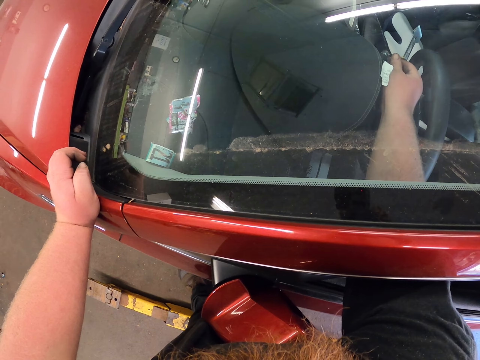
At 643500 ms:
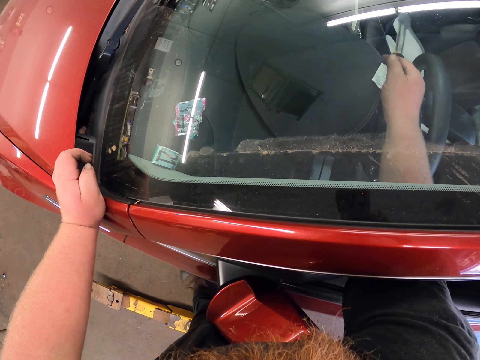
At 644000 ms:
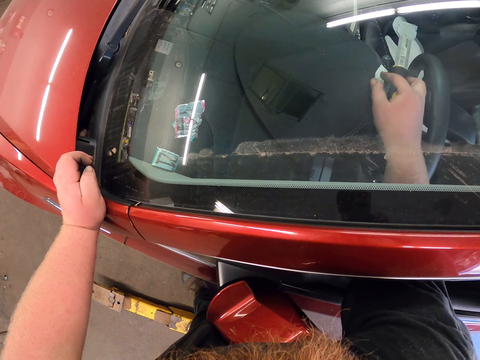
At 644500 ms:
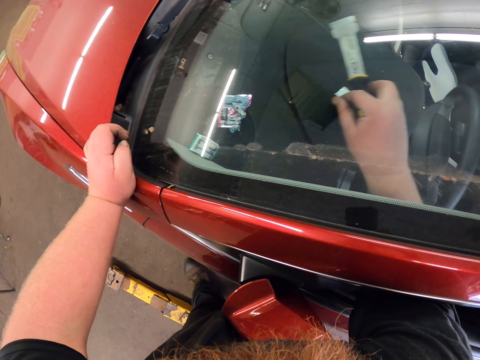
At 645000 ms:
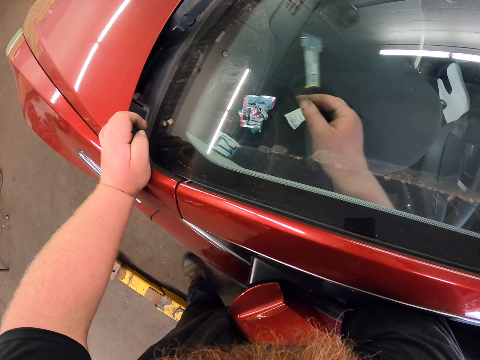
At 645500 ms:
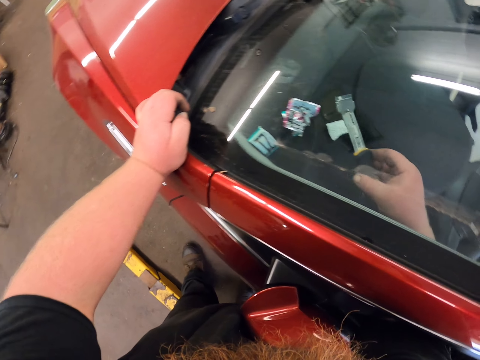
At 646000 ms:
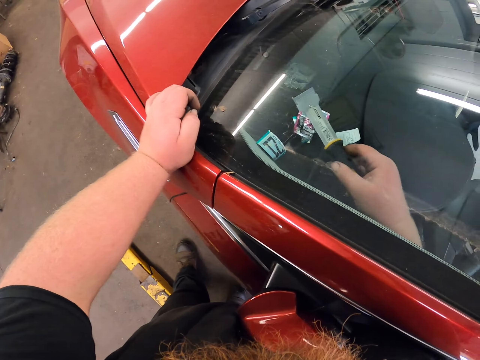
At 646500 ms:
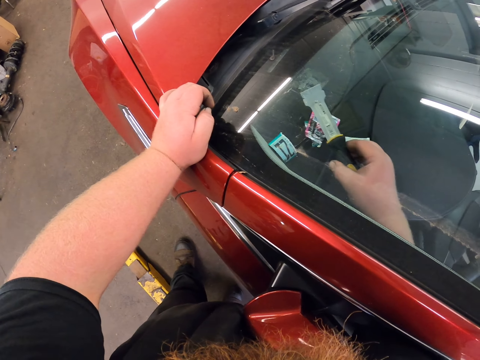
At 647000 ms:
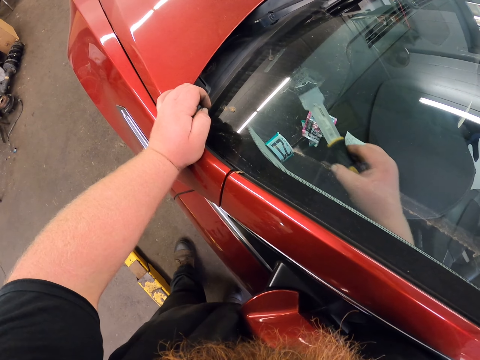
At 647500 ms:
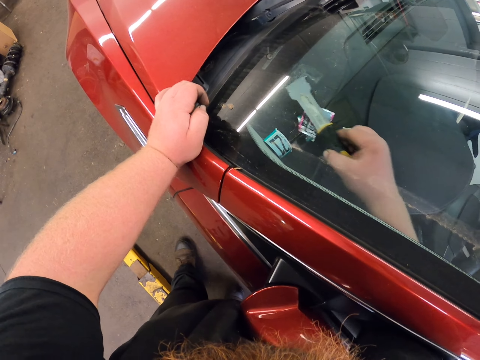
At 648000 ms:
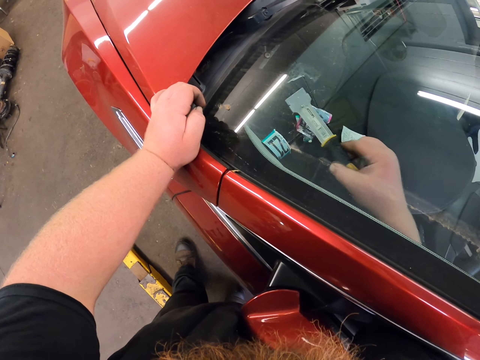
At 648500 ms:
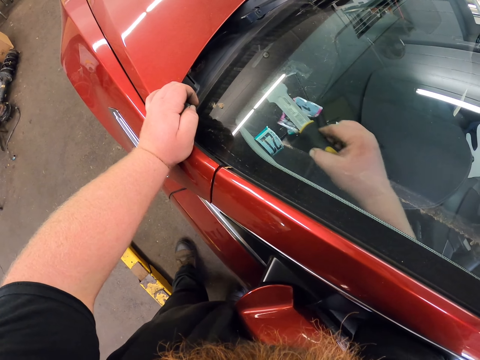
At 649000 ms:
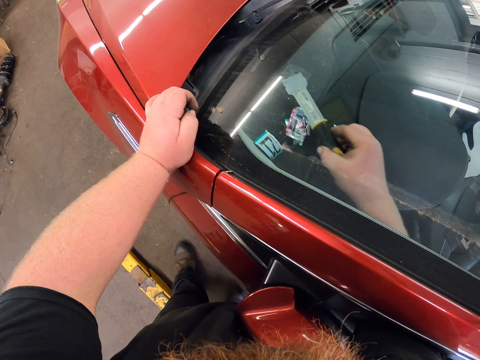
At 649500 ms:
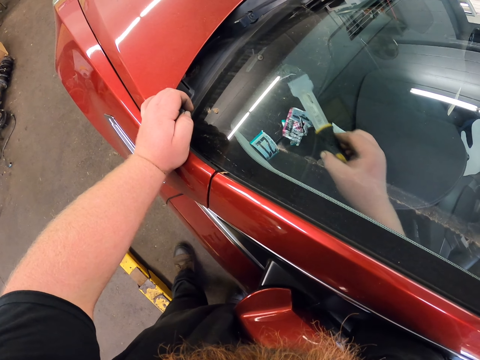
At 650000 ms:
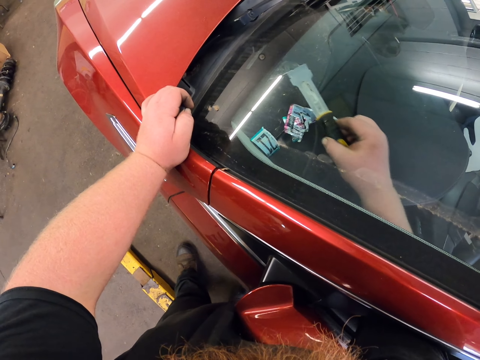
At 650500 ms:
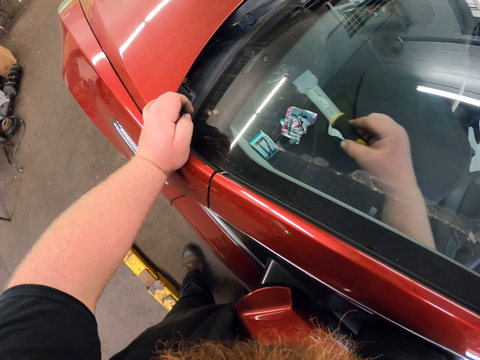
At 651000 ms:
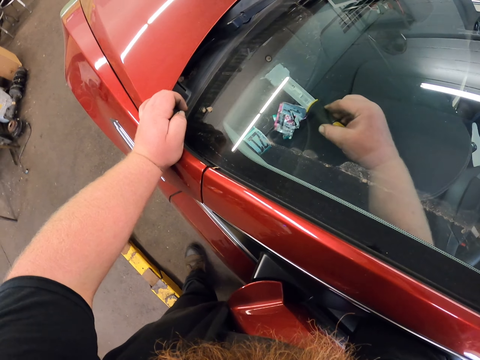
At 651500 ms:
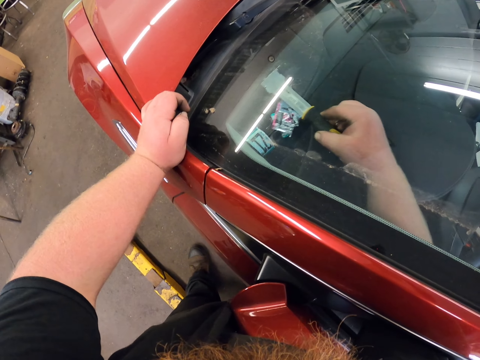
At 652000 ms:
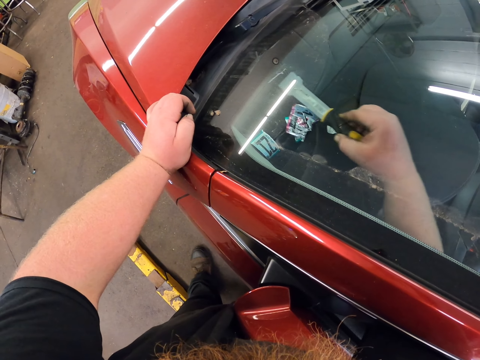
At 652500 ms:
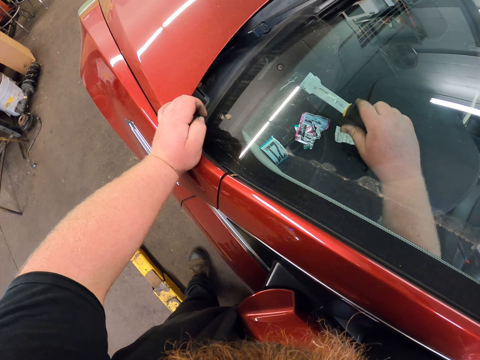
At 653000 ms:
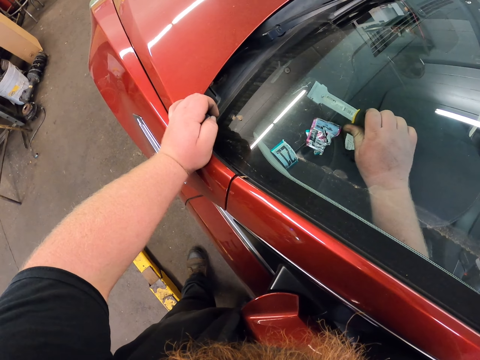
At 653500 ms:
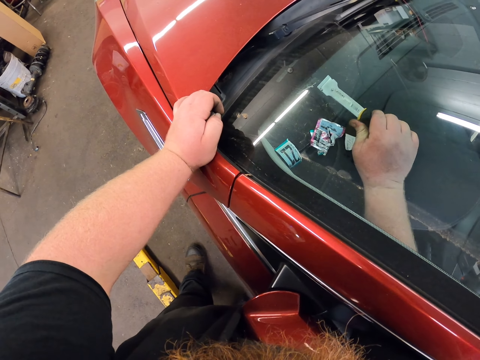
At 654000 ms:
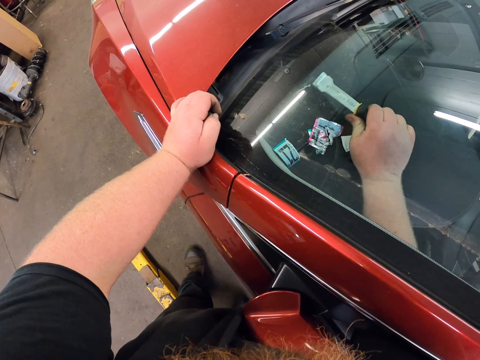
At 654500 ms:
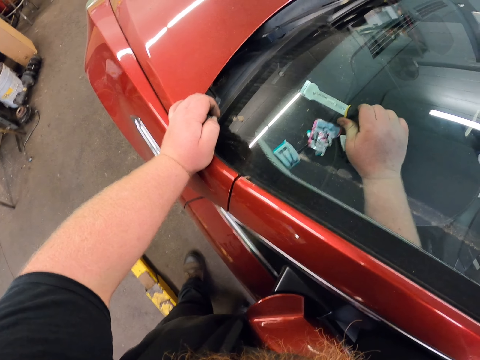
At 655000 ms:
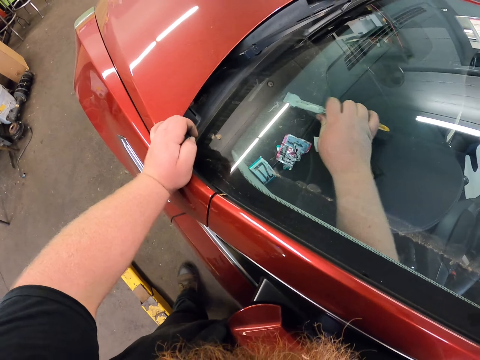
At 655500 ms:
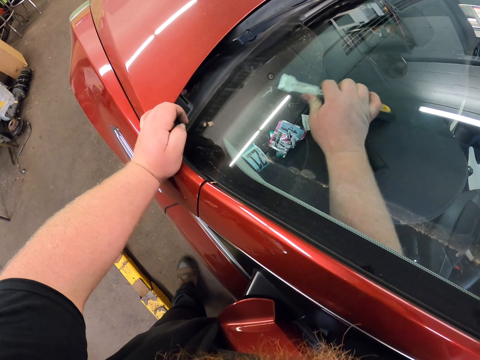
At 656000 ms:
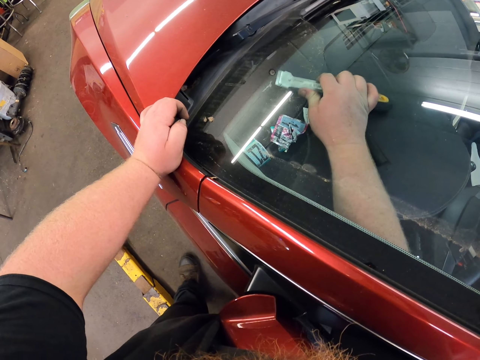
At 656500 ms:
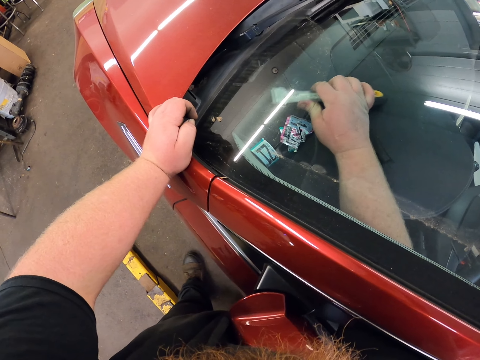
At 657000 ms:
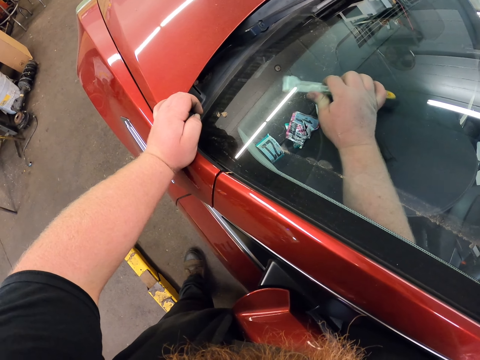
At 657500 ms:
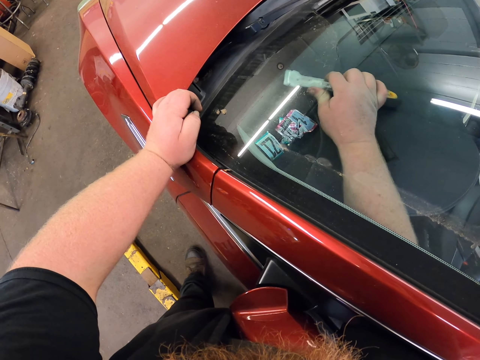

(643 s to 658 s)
The camera wearer pulls paper. They scrub the car windscreen.

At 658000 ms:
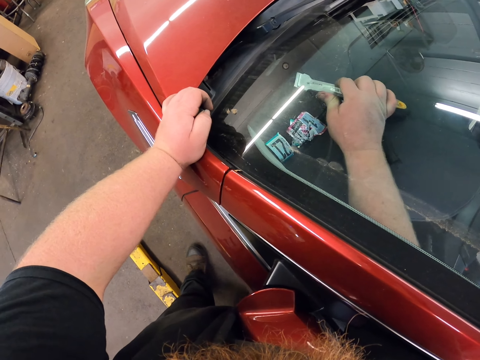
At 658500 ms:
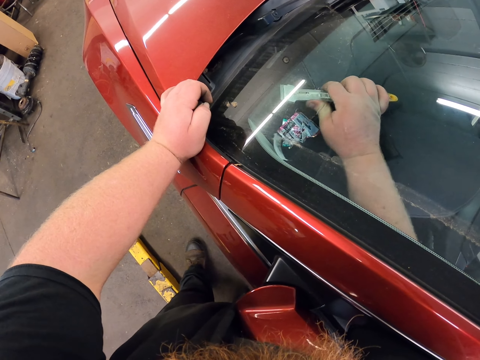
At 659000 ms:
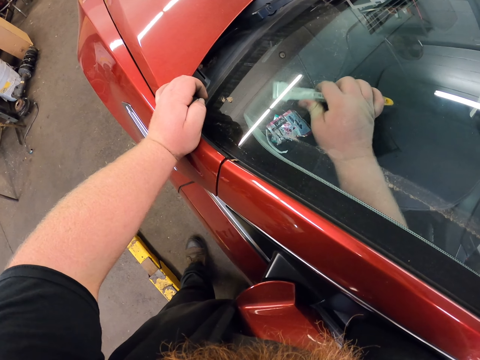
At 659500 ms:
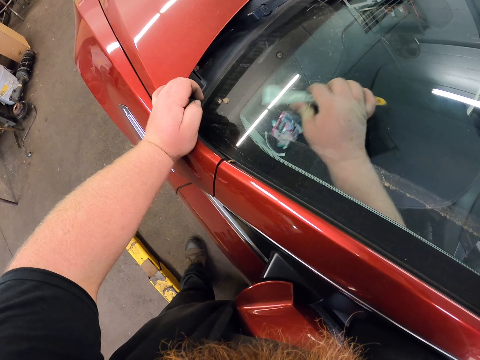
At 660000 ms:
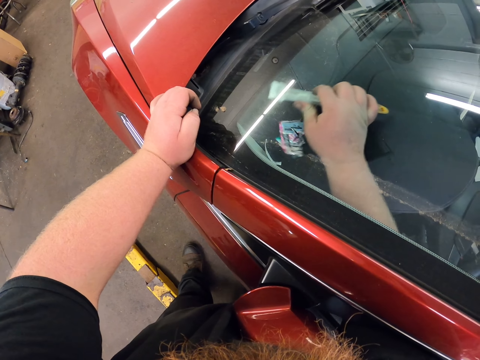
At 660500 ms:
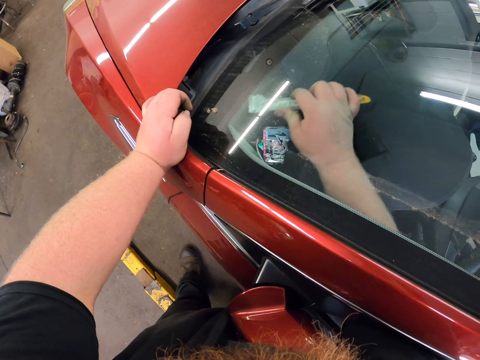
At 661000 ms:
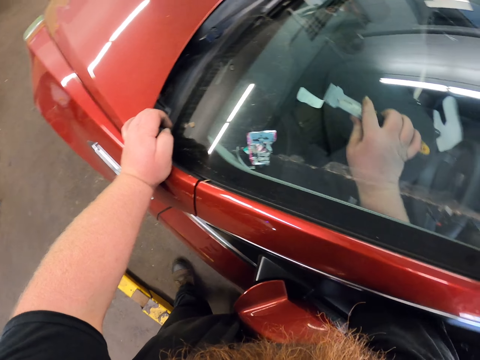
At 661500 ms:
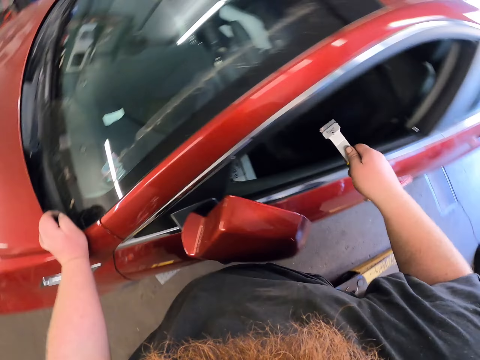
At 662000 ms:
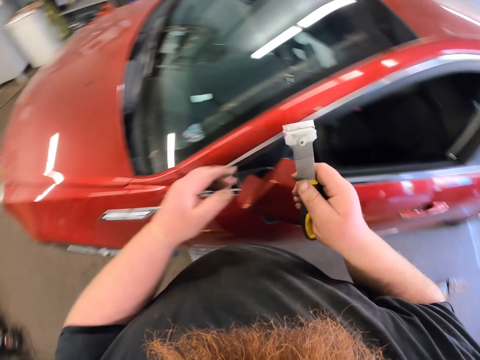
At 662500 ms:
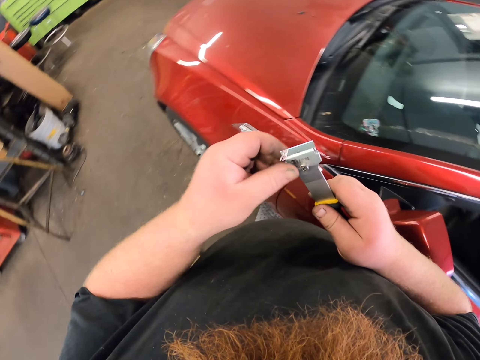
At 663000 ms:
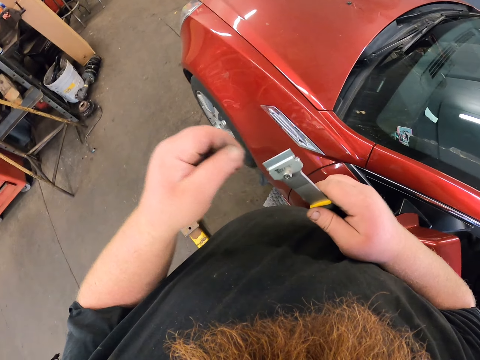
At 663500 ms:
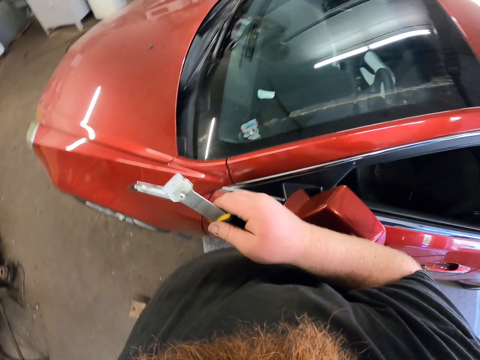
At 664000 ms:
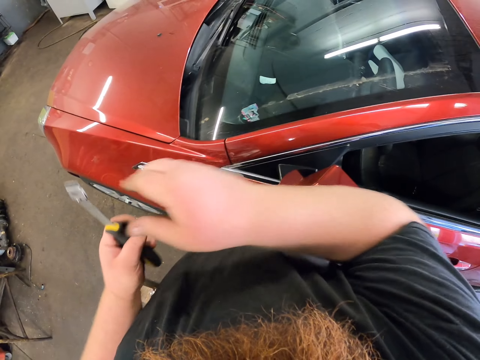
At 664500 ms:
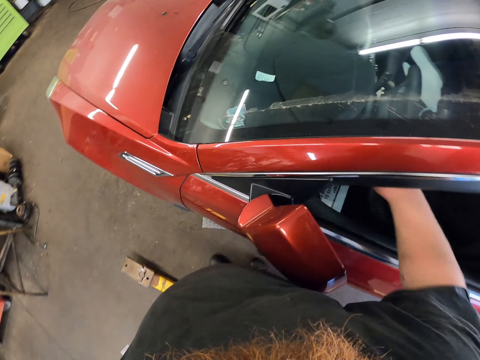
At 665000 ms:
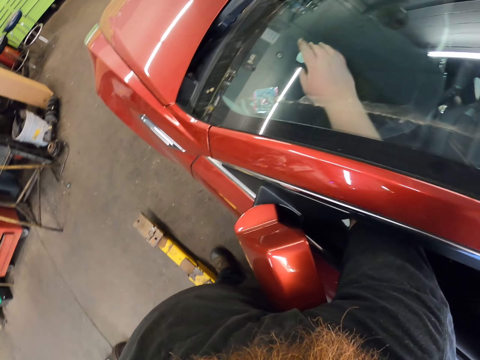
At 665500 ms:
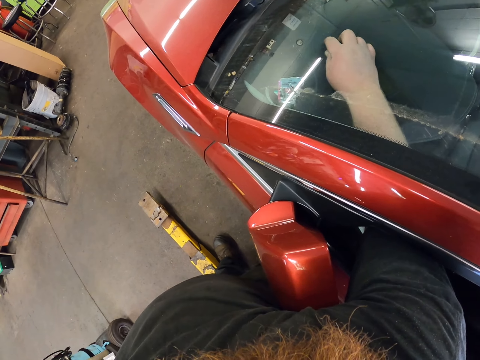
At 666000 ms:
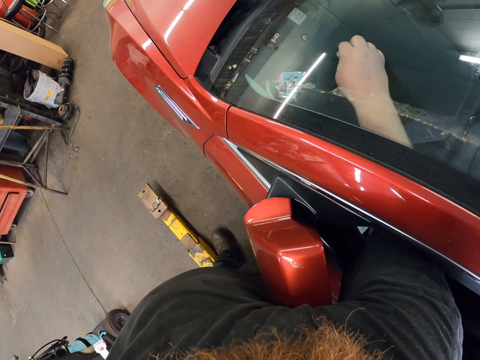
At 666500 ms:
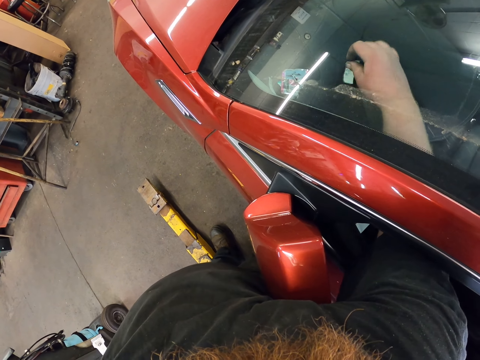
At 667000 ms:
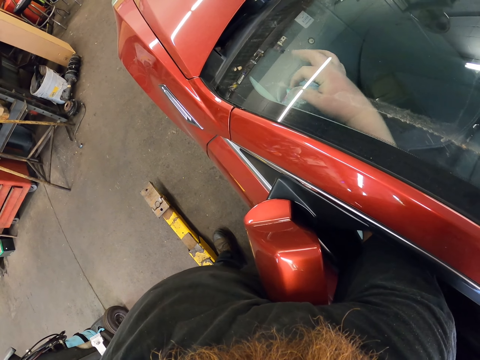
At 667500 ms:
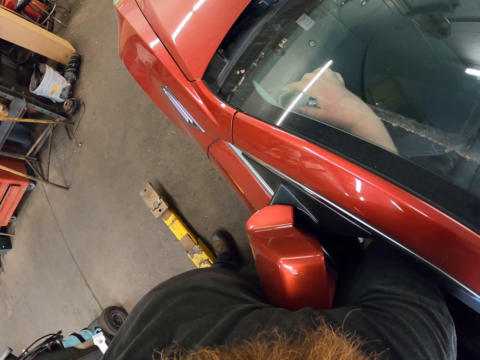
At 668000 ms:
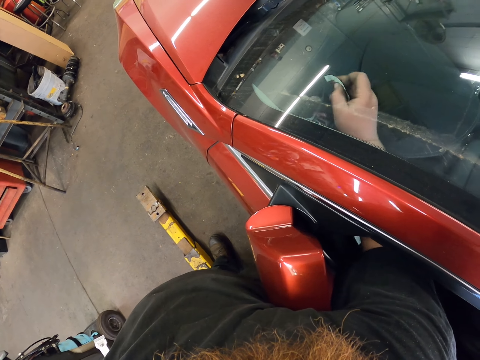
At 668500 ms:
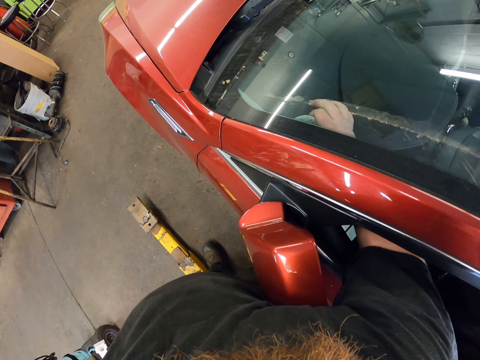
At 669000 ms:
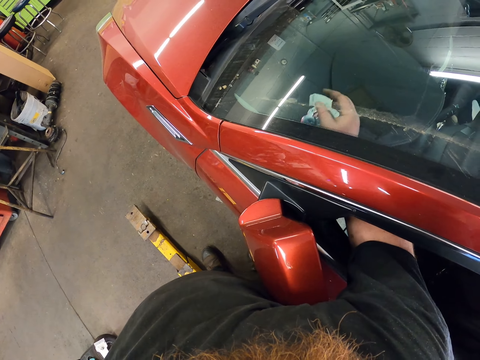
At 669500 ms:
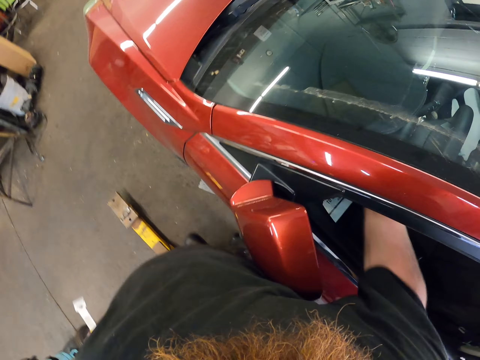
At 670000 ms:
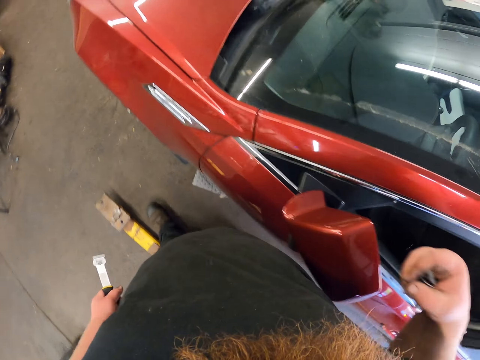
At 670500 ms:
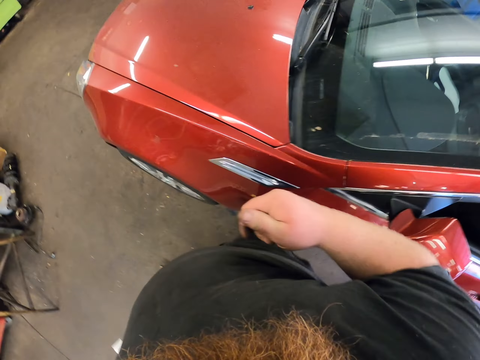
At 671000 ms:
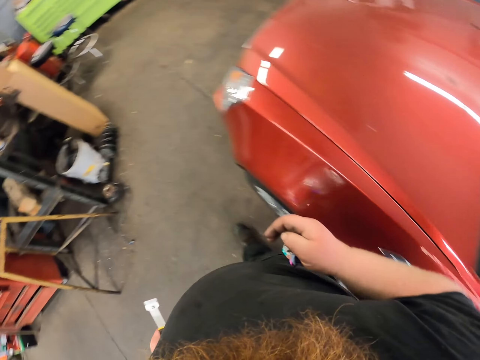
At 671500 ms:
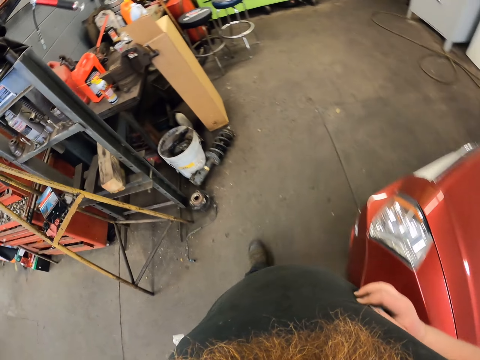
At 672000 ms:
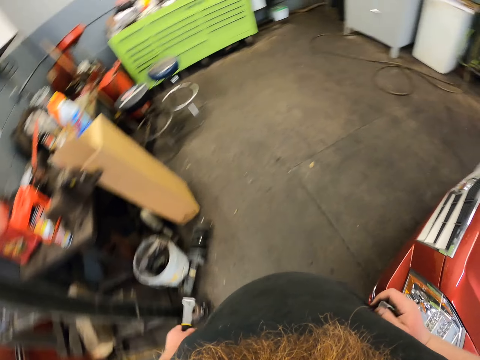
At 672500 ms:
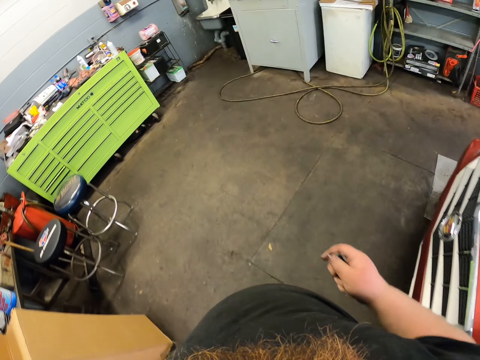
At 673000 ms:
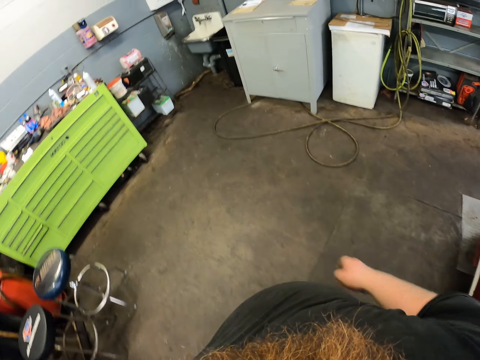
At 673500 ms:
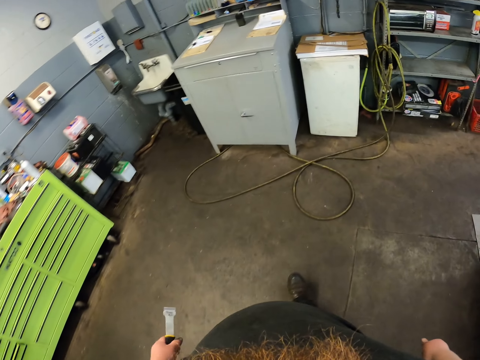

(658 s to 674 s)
The camera wearer removes a sticker on the scrapper. They pick up the insurance stickers in the car. They walk in the garage.
